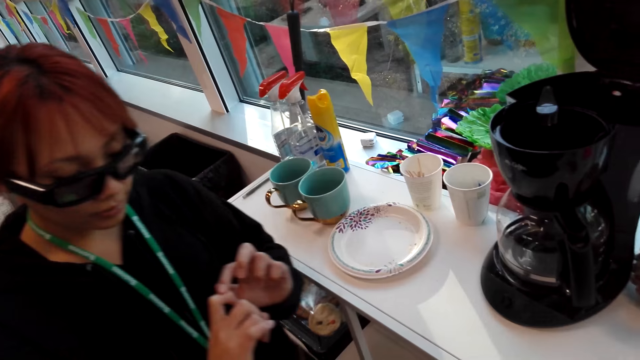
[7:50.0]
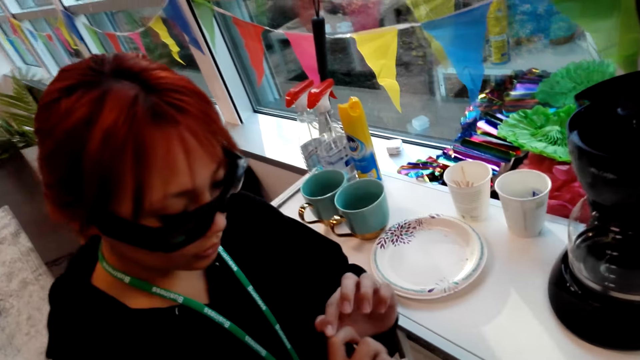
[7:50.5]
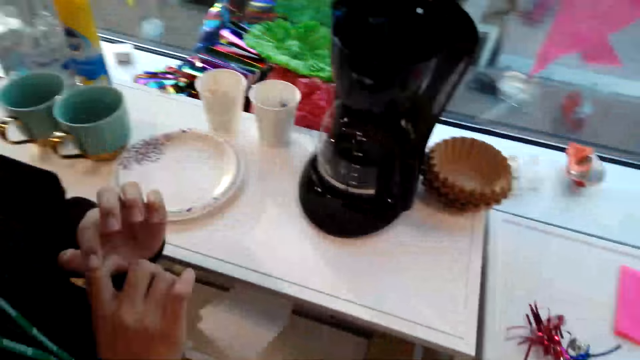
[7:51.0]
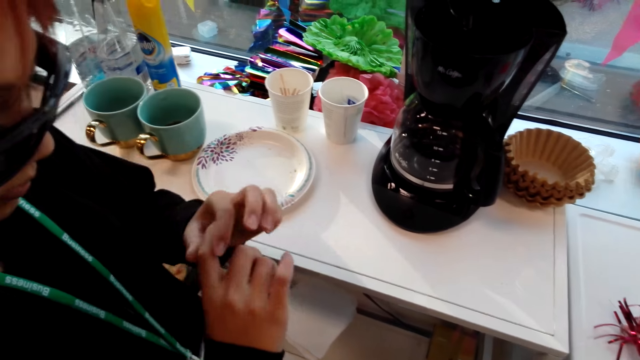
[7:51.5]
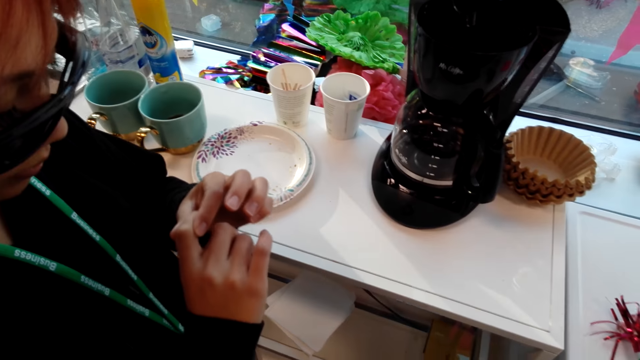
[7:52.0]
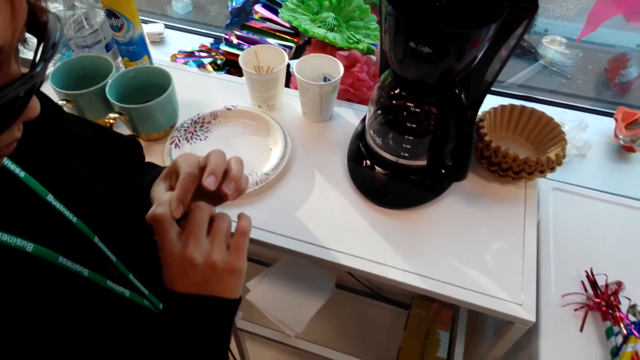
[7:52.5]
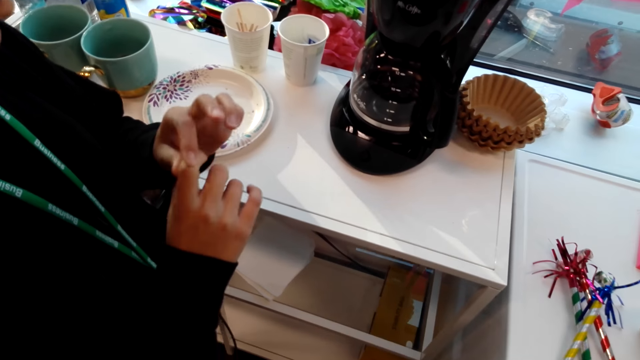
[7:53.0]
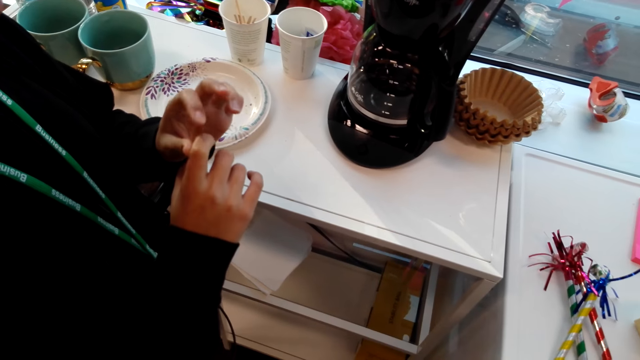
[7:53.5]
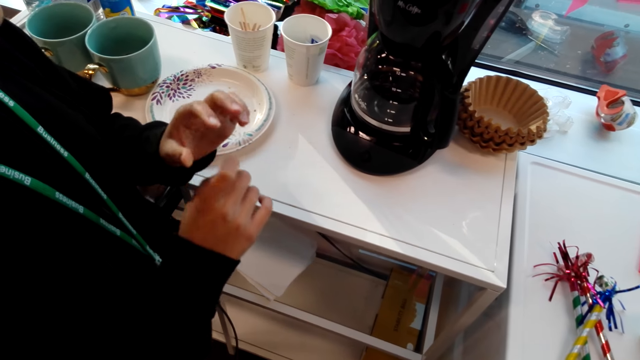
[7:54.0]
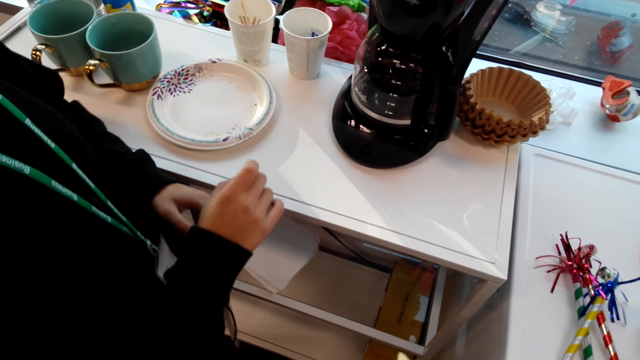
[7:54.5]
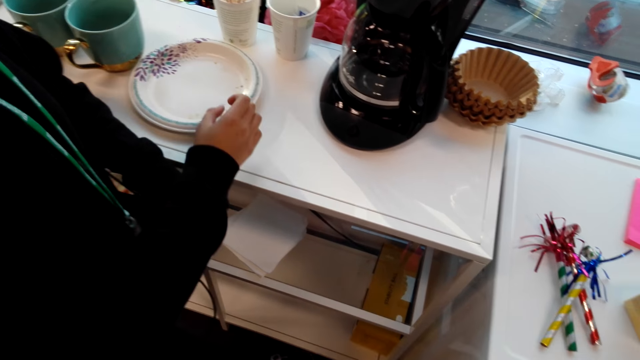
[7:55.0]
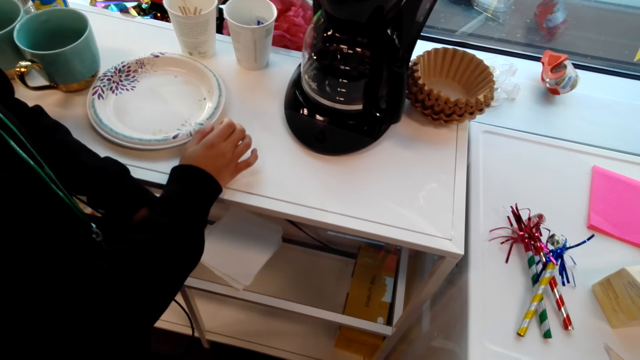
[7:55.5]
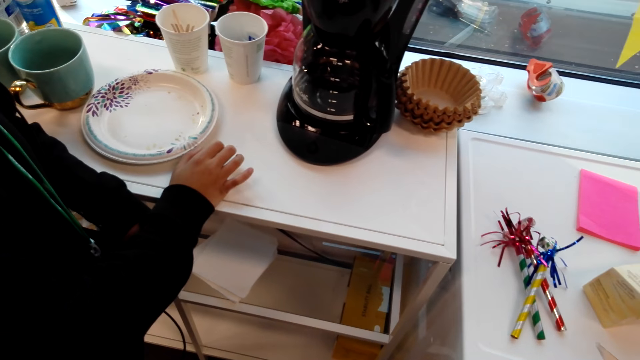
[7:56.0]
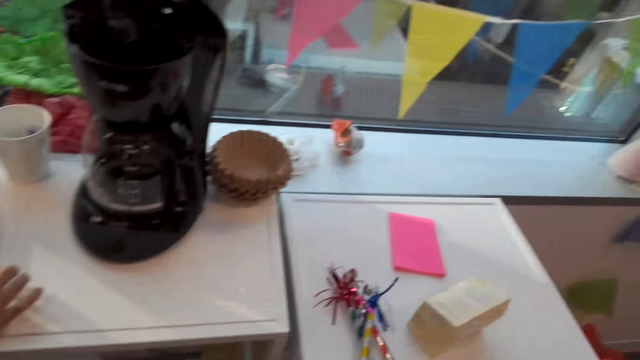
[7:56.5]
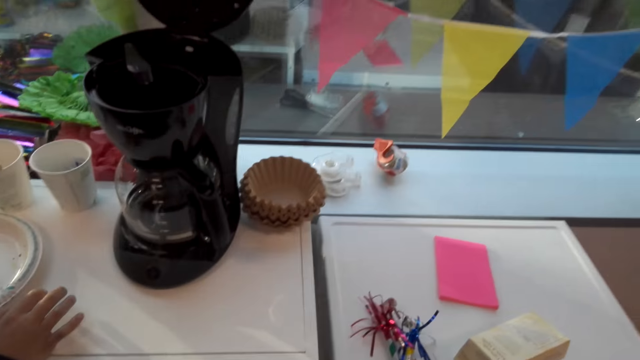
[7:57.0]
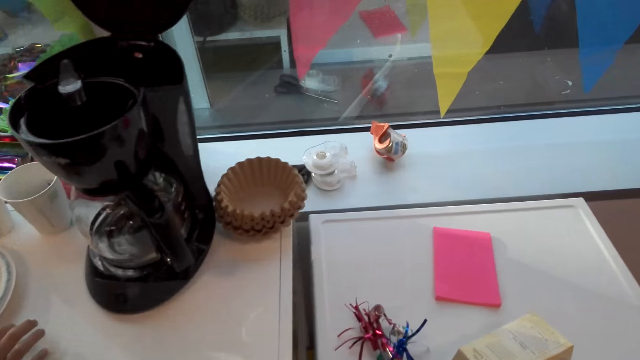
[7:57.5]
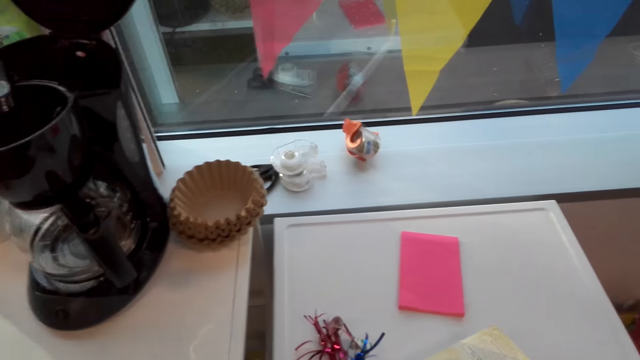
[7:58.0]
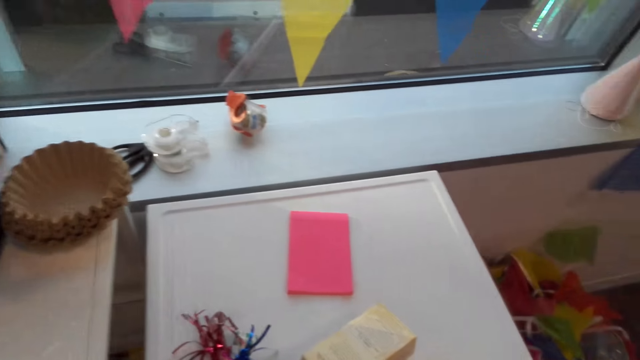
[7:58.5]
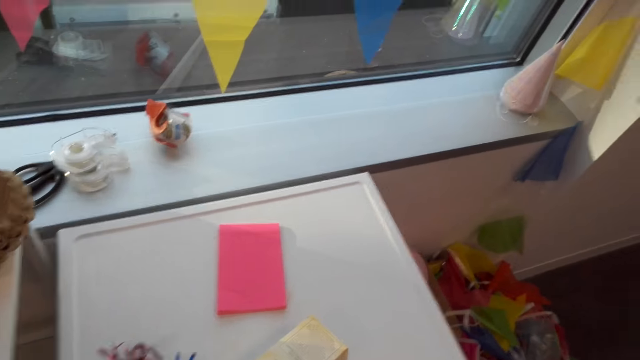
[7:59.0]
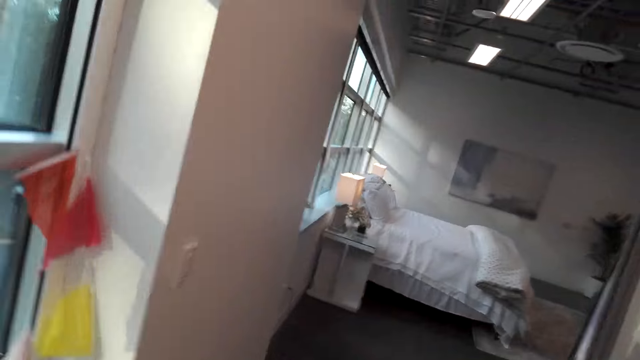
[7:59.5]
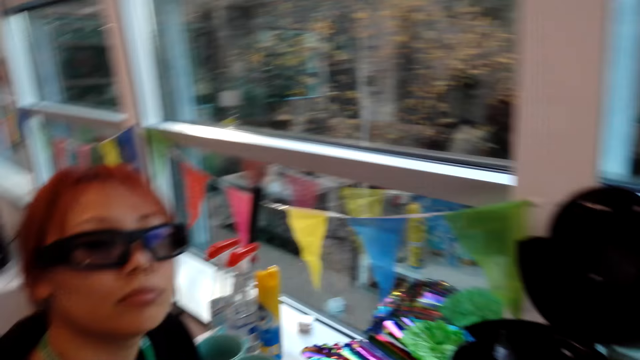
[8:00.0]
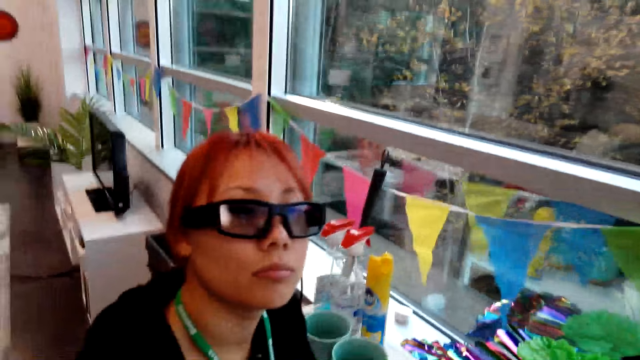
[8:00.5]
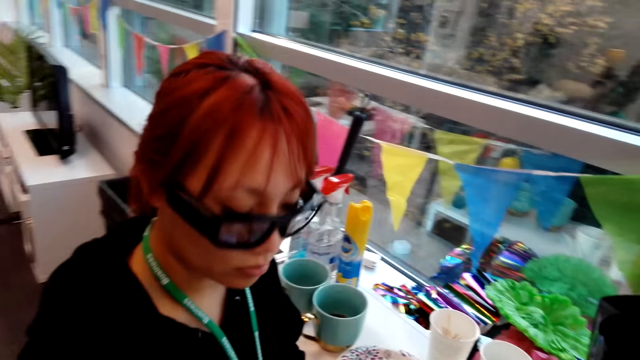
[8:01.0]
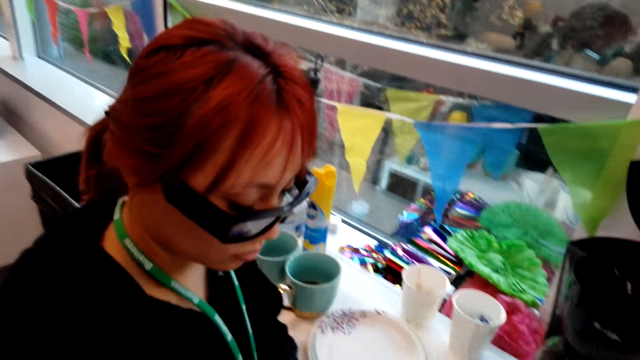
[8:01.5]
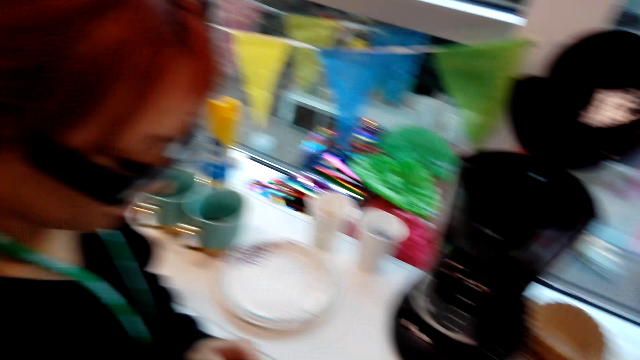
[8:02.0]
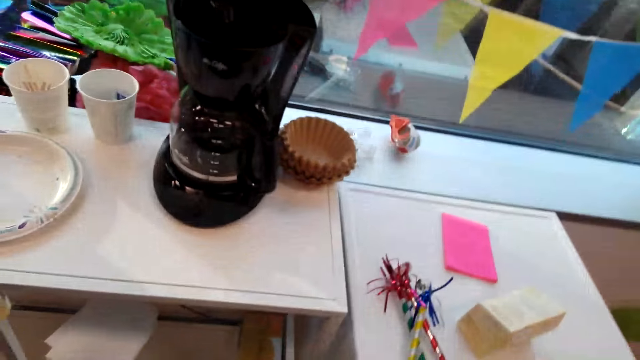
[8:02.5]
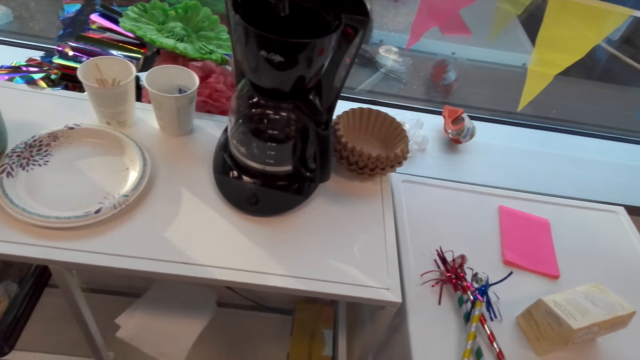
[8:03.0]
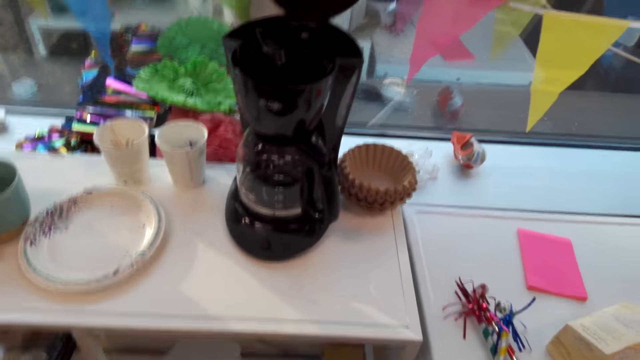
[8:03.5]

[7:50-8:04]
A woman walks around, looks at a hand finger, and holds the finger. The woman talks to the camera wearer, holds herself, and touches the table. The camera wearer looks around. The woman talks to the camera wearer. The camera wearer talks to the woman. They look around.

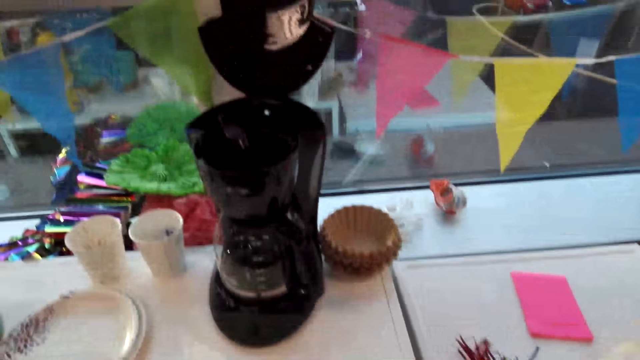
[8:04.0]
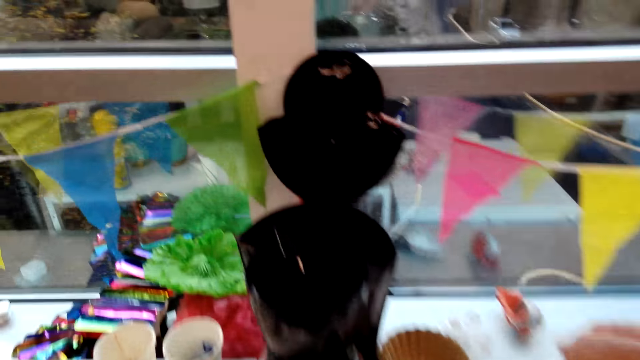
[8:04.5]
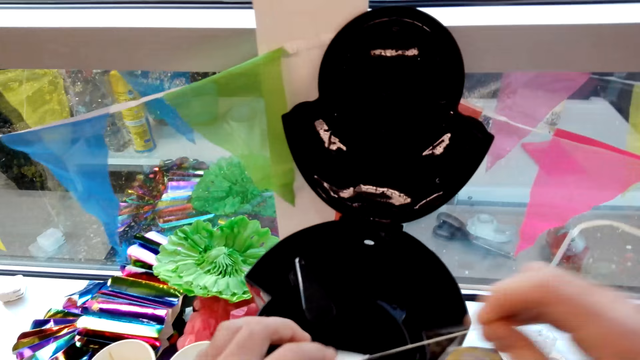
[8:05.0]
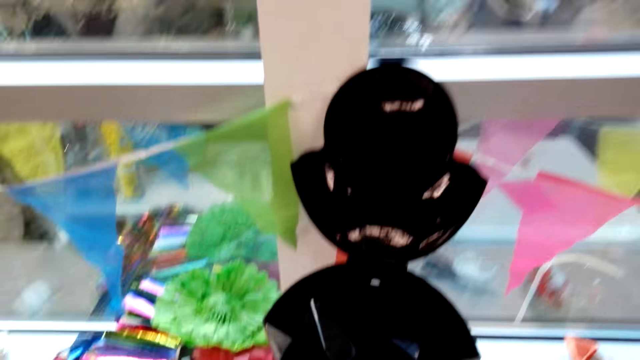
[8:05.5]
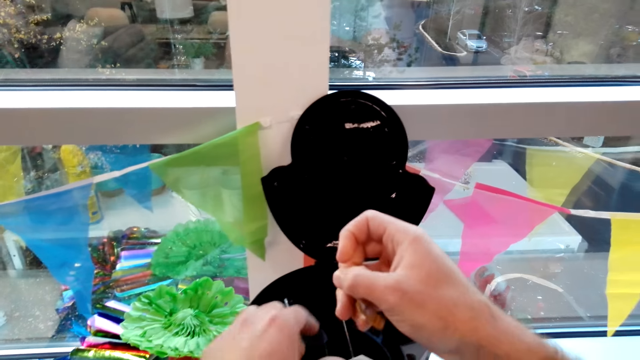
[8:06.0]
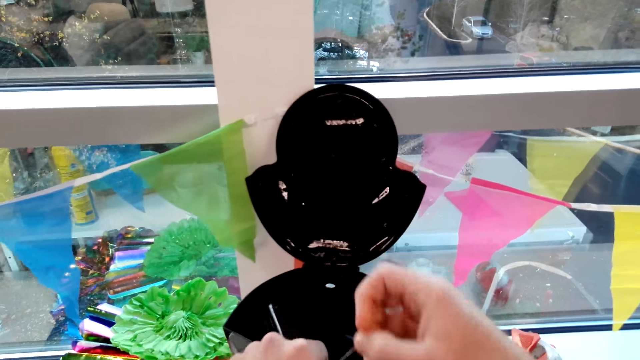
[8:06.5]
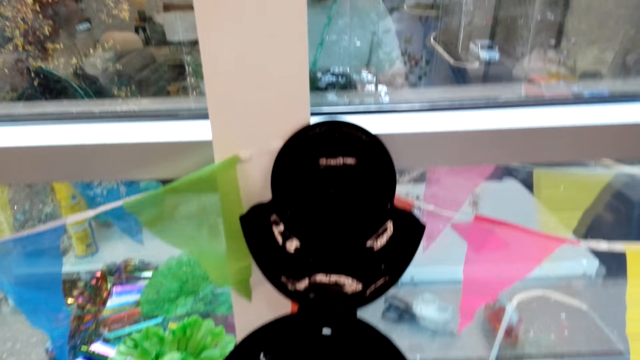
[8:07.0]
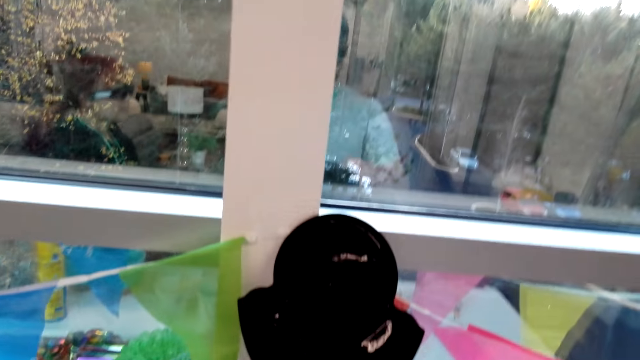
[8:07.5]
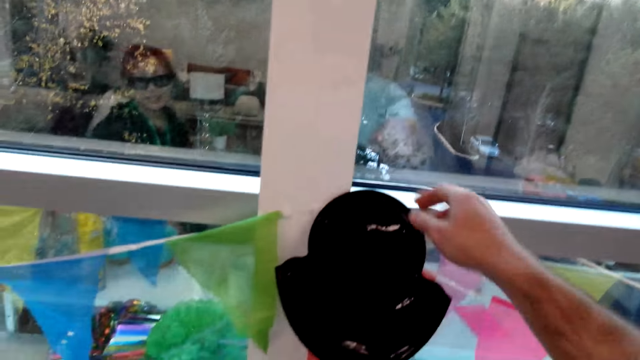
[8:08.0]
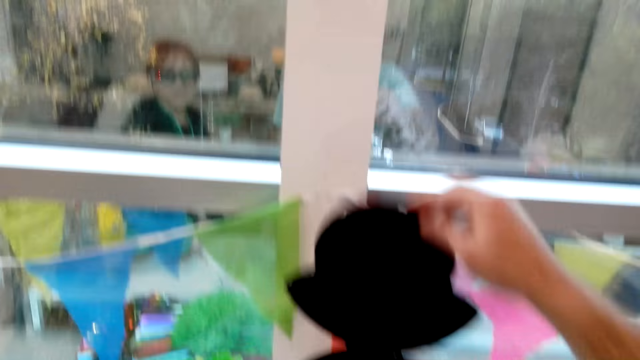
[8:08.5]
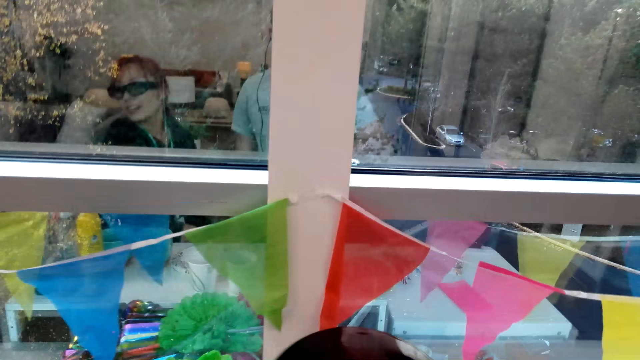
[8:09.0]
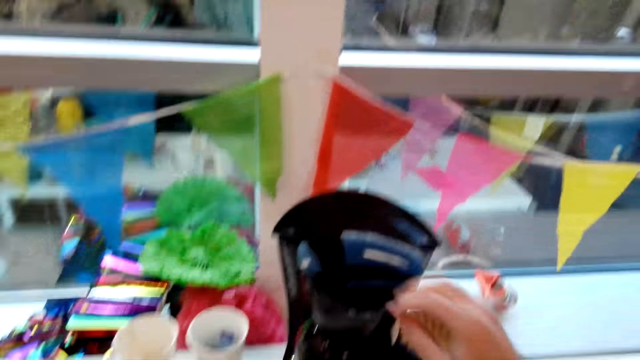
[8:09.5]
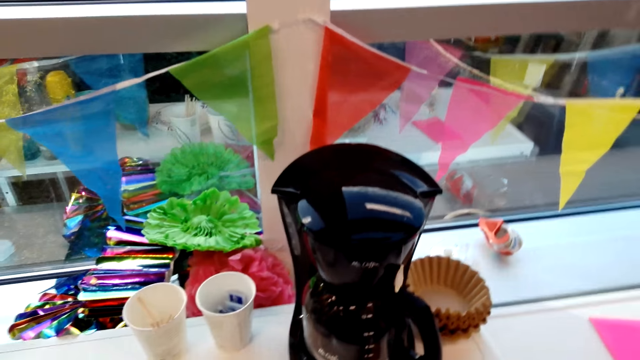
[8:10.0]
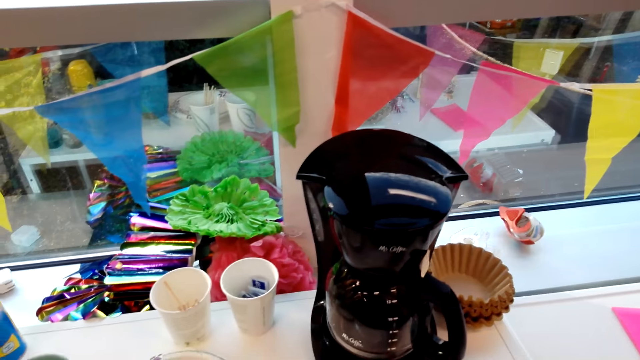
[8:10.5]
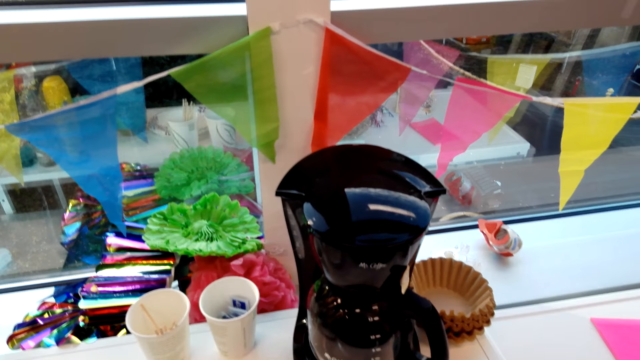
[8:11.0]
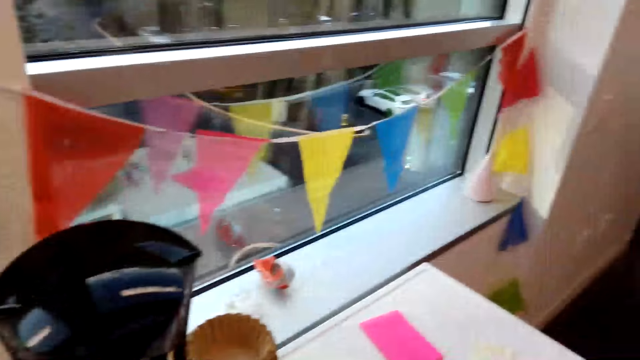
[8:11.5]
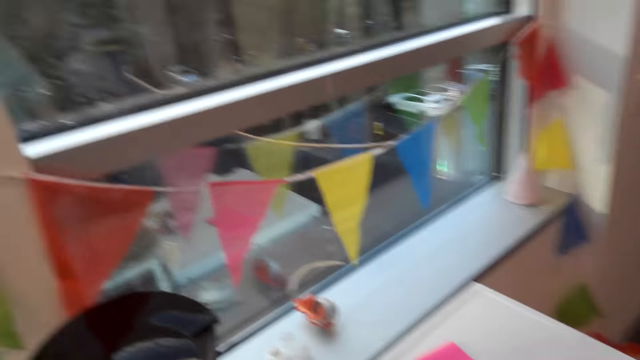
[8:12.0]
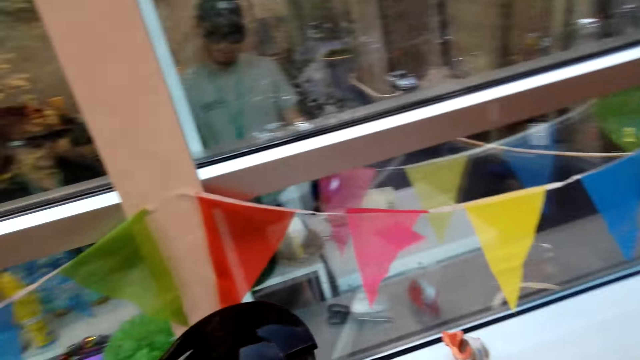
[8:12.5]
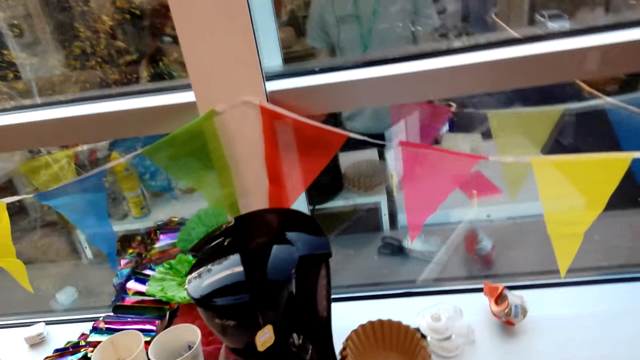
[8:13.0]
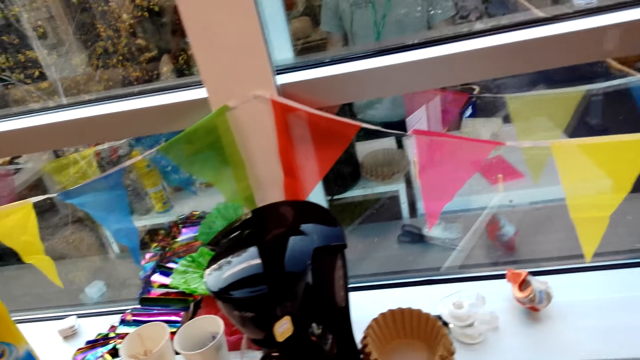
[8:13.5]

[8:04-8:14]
The camera wearer walks around. They put a tea bag in an electric water heater. They close the electric water heater lid. They talk to a person. They look around.
